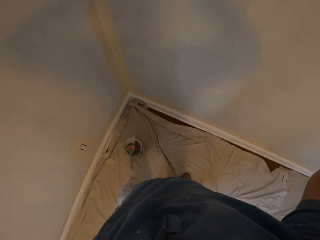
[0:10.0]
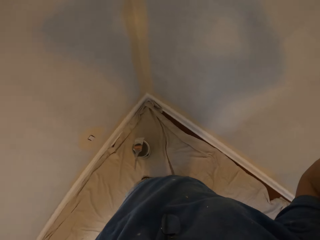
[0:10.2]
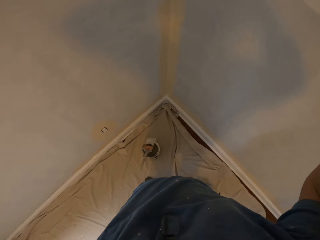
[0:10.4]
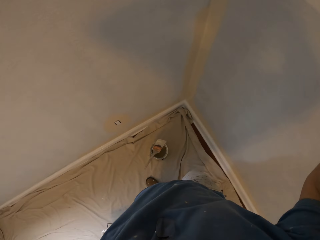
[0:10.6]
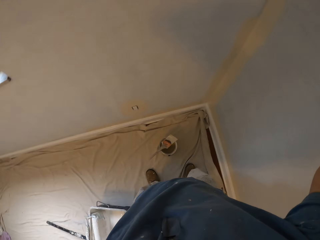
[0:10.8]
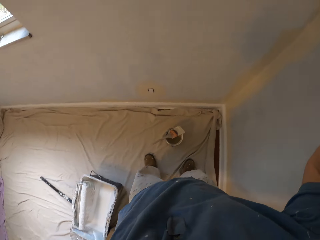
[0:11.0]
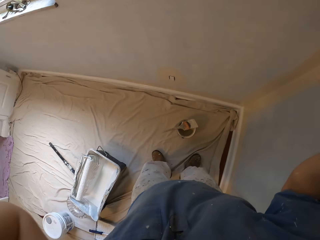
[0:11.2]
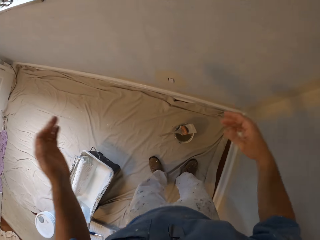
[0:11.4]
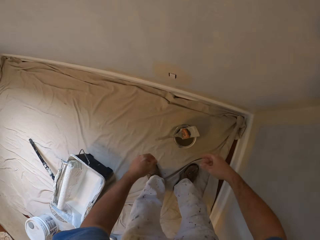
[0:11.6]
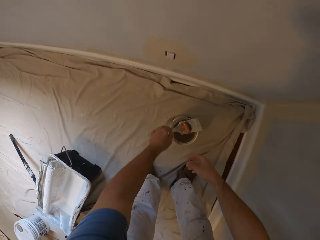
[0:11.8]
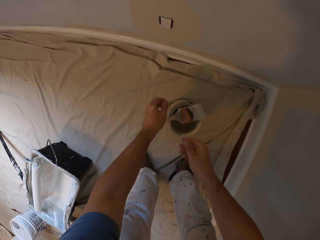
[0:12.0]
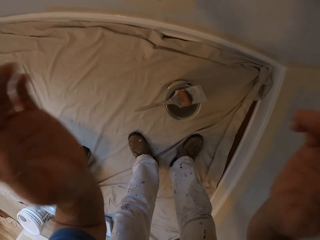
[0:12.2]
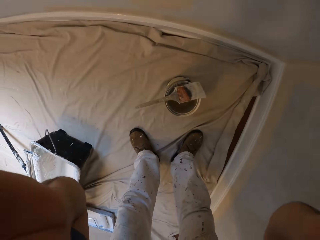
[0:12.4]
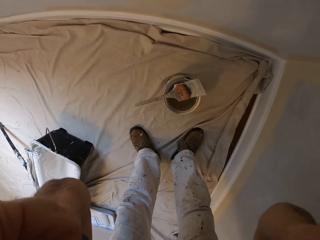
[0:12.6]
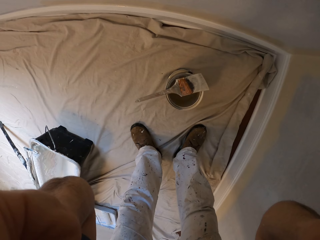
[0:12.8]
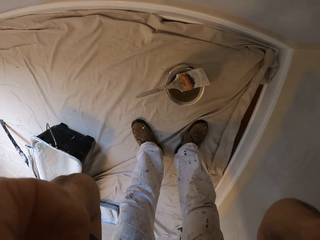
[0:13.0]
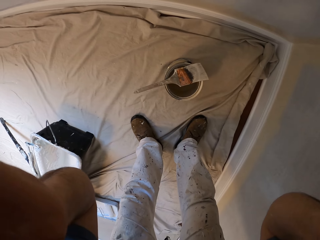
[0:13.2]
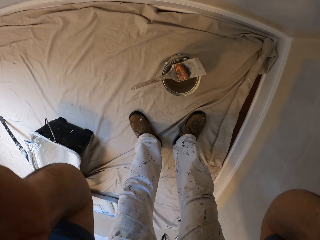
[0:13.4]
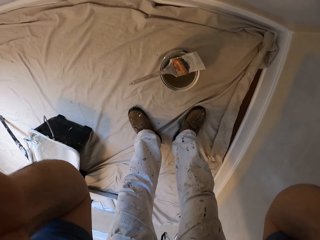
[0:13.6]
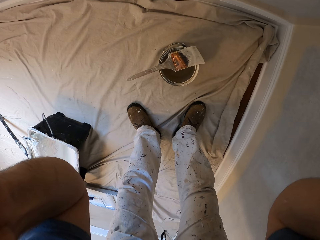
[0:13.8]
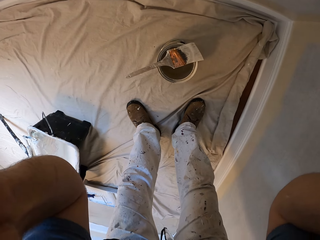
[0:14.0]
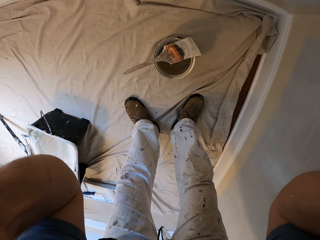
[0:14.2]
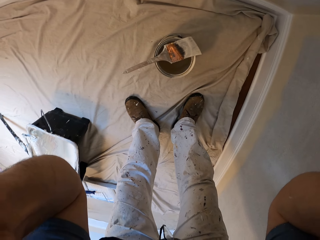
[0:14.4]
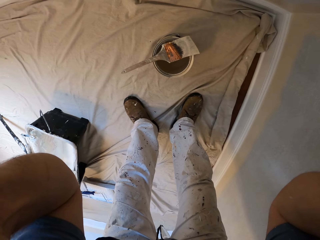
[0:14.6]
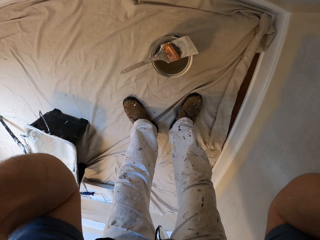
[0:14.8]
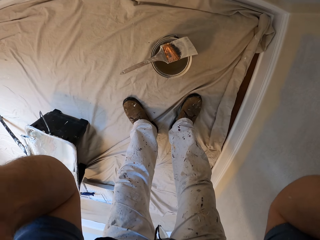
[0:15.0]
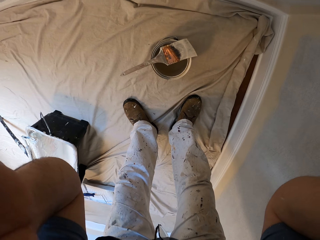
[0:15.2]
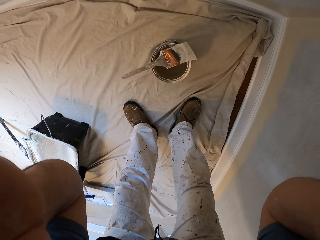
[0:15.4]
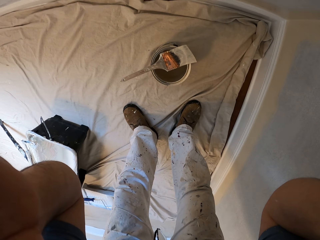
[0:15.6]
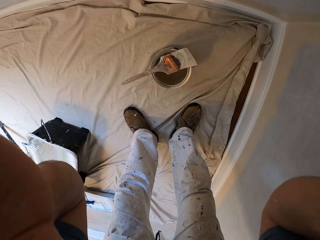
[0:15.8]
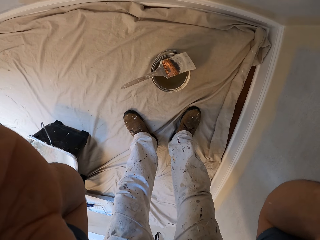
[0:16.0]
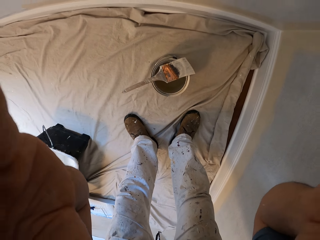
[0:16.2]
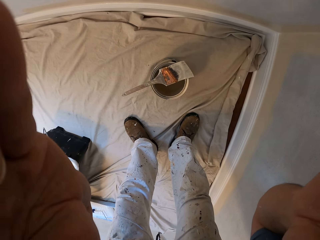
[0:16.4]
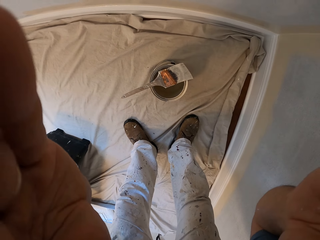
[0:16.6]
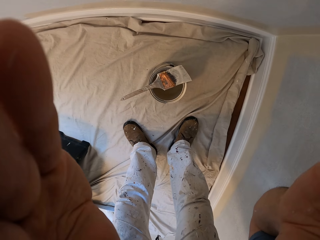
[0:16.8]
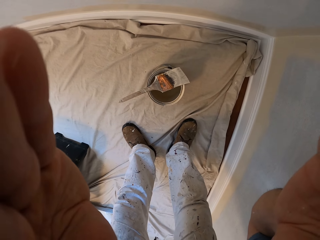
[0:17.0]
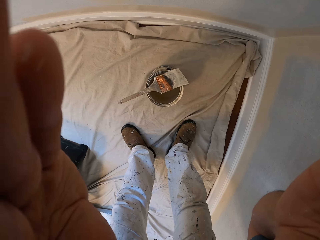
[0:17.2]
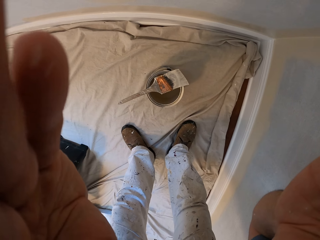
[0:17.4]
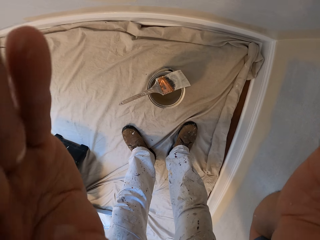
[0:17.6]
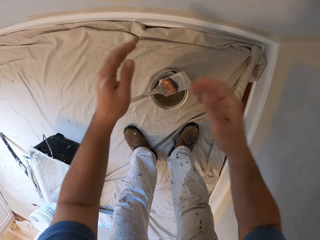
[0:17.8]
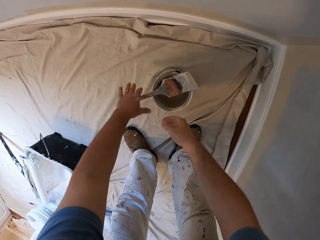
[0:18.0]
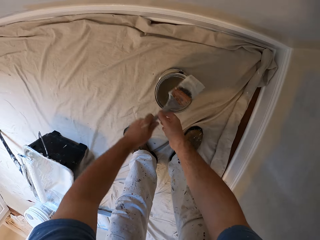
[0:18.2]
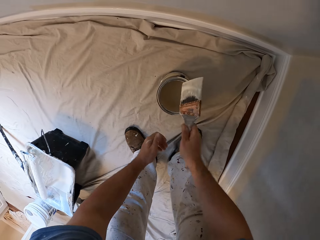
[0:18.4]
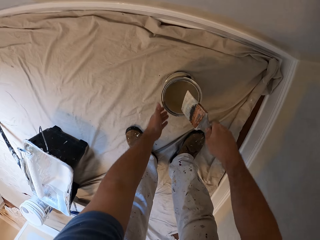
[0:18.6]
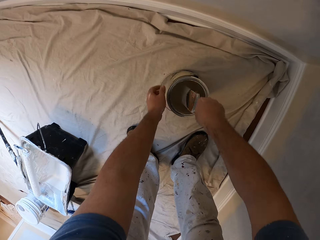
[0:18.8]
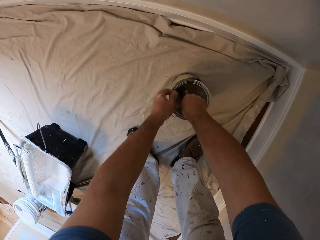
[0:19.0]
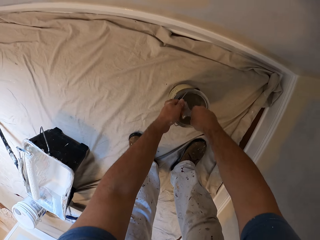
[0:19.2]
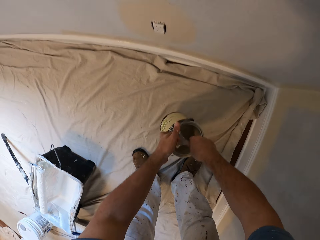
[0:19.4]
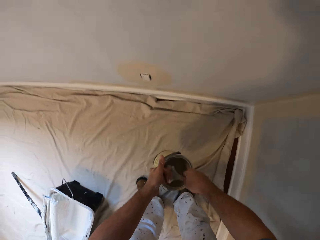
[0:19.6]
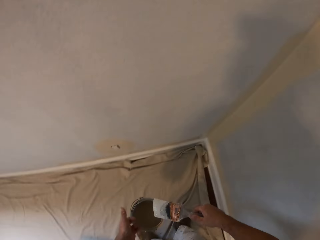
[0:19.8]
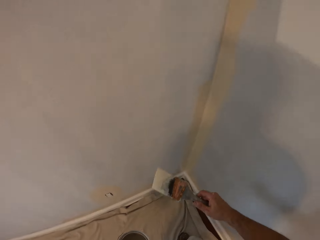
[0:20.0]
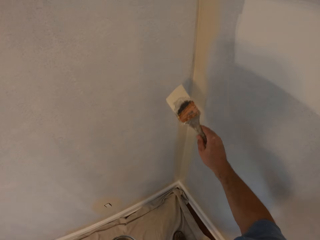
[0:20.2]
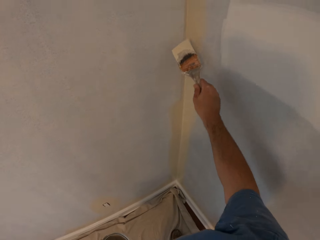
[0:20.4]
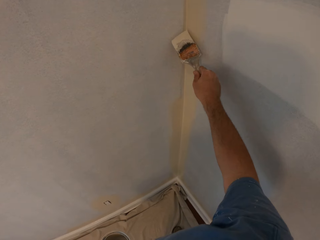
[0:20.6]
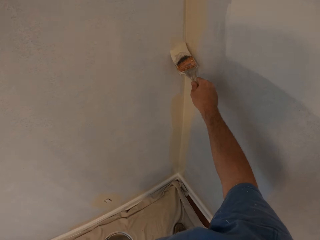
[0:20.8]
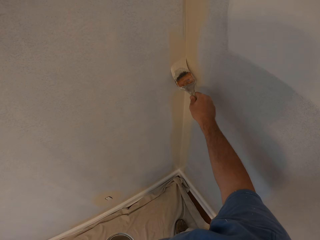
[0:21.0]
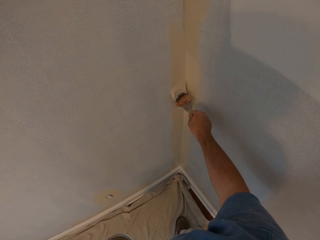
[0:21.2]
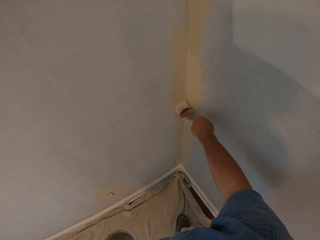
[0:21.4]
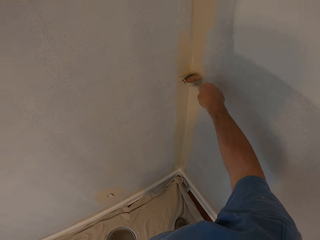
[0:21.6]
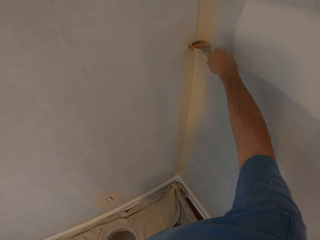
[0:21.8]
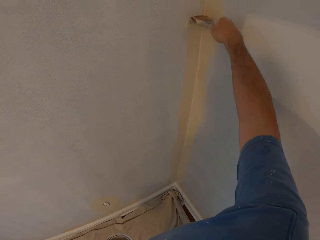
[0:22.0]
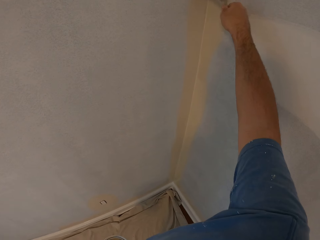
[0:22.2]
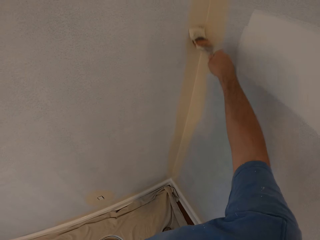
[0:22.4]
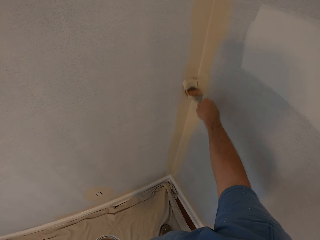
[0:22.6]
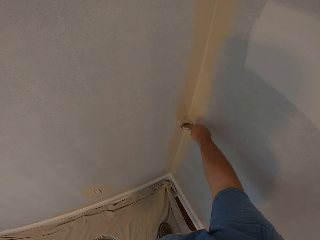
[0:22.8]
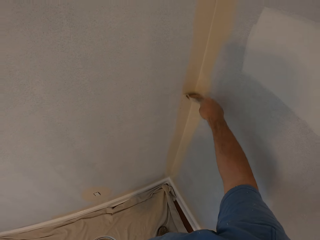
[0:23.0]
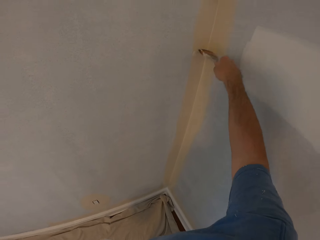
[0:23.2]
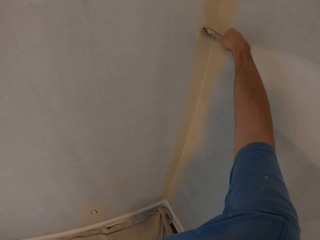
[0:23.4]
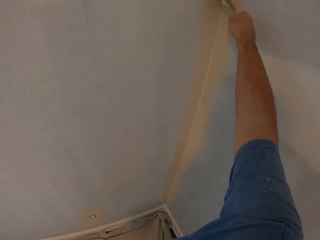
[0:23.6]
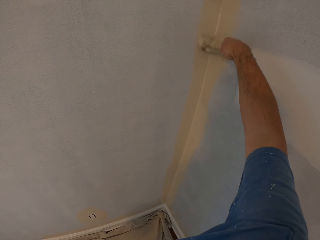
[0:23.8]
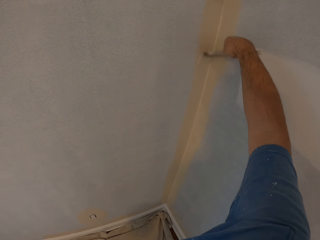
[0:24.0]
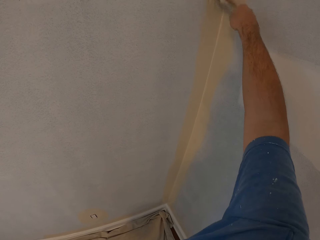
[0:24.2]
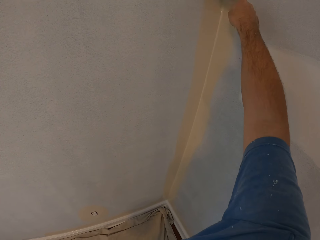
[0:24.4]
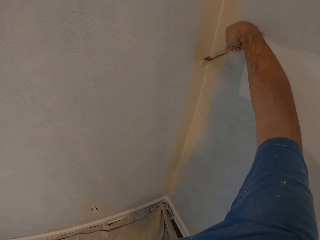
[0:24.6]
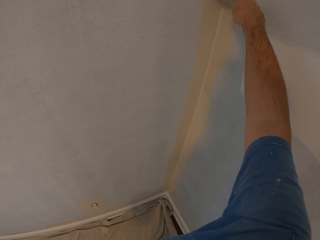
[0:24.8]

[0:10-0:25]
The camera wearer bends down. He touches his face. He picks the paint brush from the top of the paint container. He dips the paint brush into the paint container. He carries the paint container. He paints the wall.

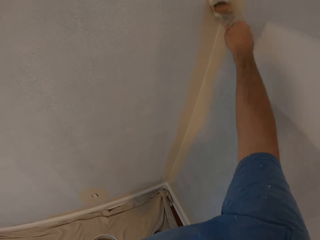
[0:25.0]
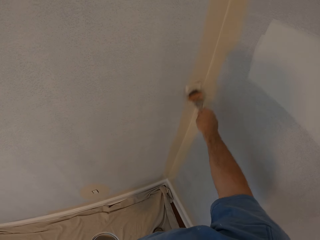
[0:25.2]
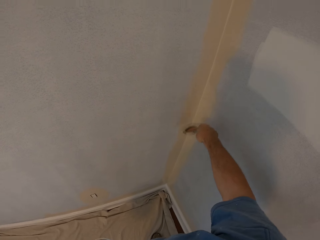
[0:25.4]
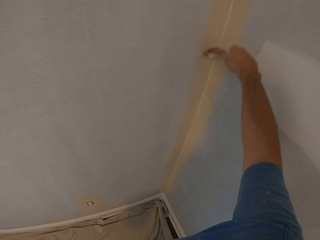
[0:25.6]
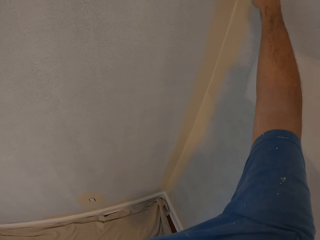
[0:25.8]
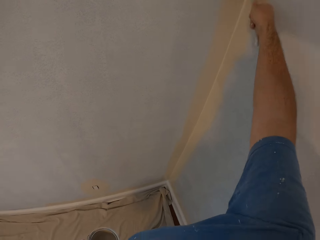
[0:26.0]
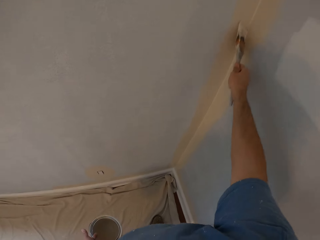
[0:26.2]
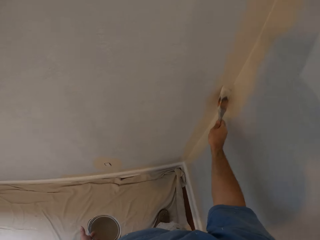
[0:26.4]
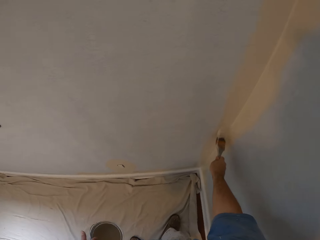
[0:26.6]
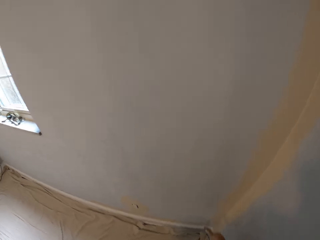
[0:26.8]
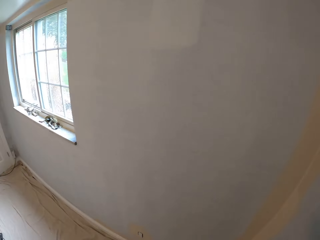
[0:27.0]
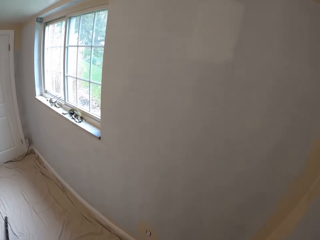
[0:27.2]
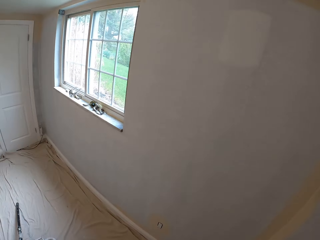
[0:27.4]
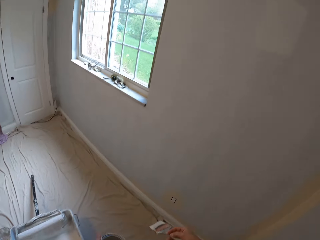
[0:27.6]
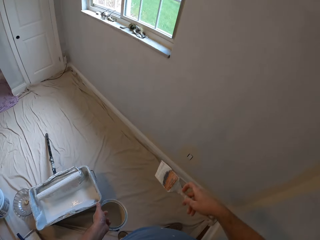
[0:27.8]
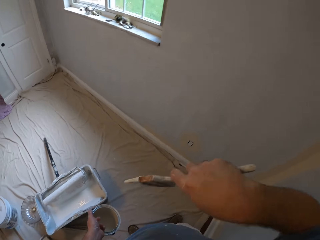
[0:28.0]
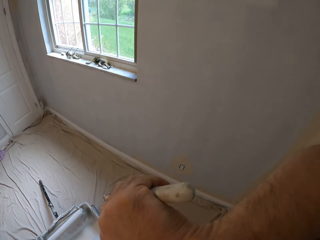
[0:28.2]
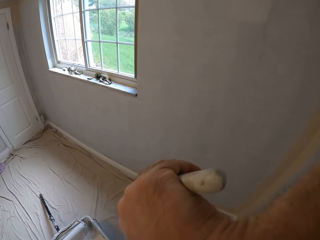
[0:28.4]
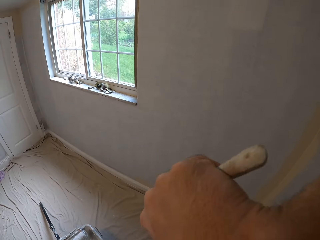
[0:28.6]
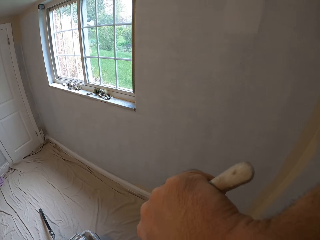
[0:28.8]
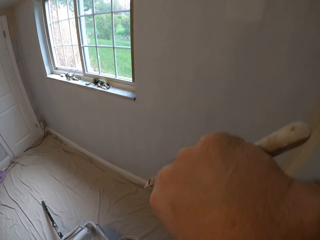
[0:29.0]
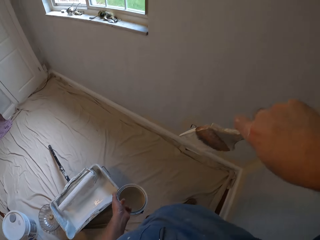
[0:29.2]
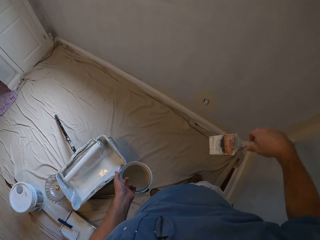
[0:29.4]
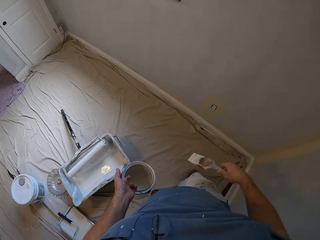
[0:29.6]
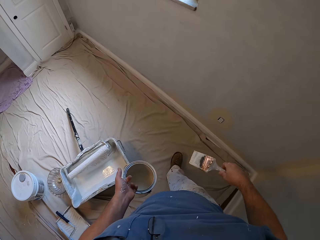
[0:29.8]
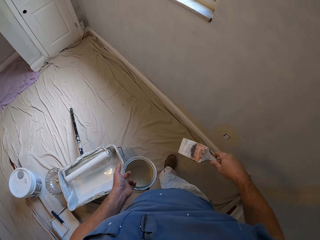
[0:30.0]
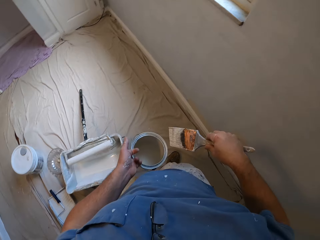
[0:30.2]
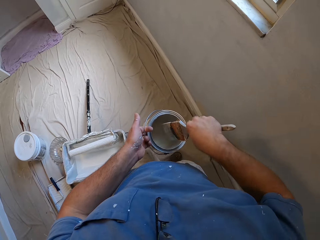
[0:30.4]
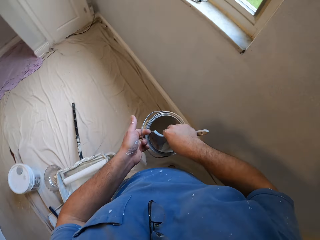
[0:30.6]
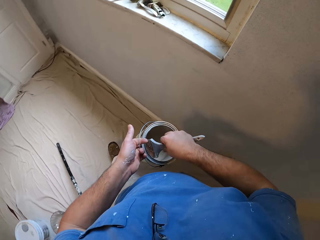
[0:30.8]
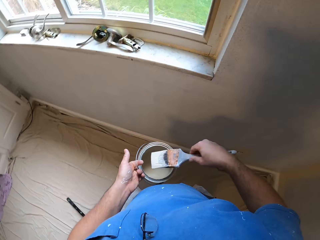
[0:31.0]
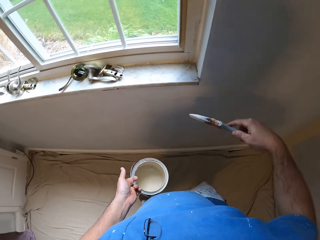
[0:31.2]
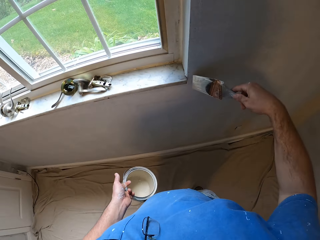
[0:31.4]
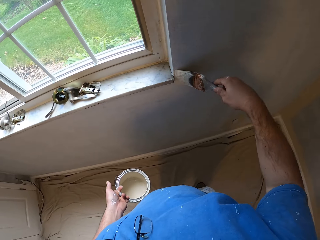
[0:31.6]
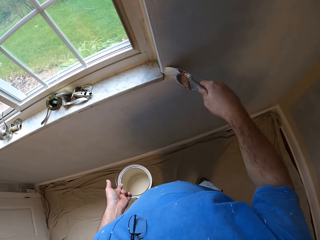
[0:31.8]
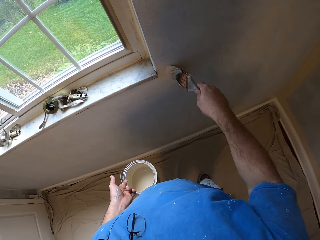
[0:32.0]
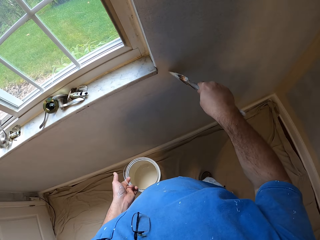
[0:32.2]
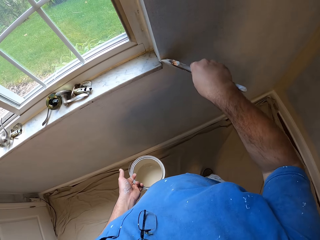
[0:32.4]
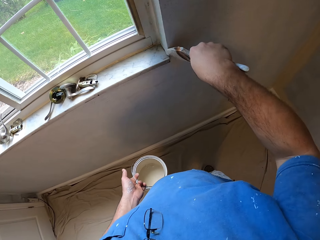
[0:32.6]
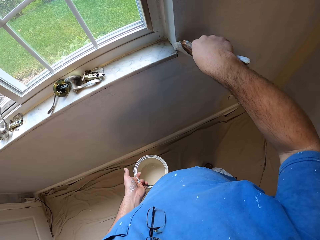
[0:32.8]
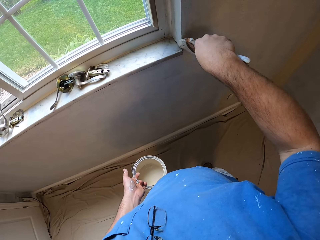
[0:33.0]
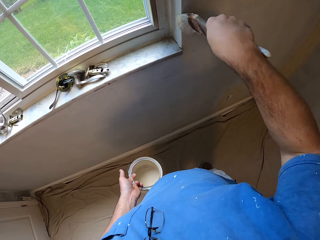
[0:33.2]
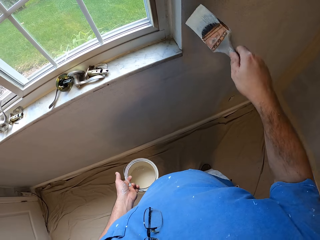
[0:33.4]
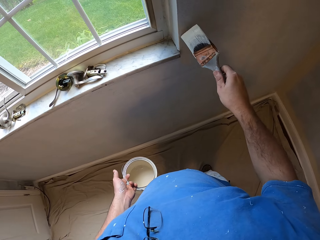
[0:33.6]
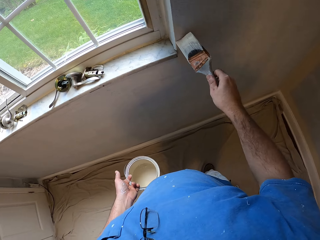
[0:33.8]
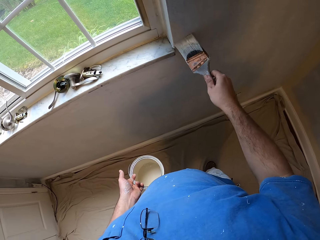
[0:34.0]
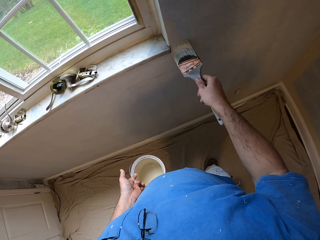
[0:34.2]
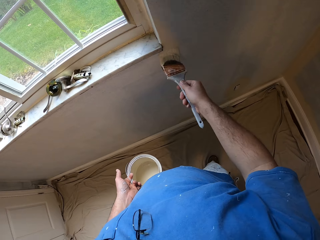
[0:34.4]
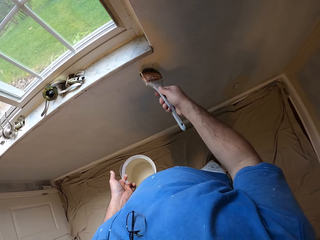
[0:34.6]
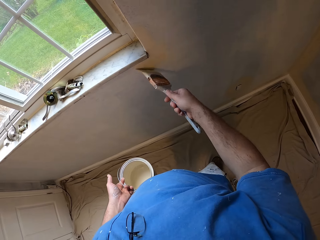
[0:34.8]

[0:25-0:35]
The camera wearer touches his face. He scratches the eye. He walks a bit forward. He dips the paint brush into the paint container. He takes the paint brush. He paints the wall.
